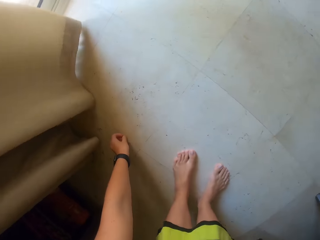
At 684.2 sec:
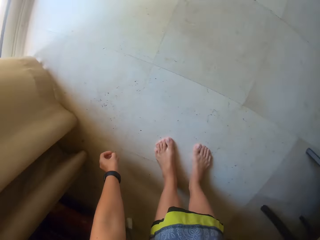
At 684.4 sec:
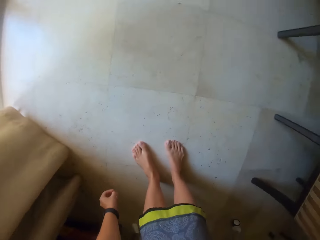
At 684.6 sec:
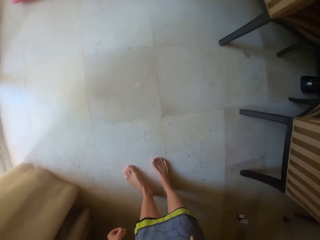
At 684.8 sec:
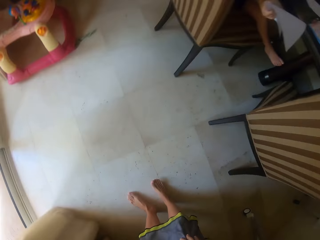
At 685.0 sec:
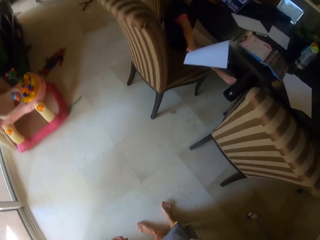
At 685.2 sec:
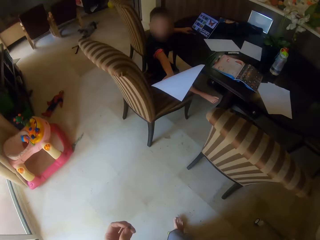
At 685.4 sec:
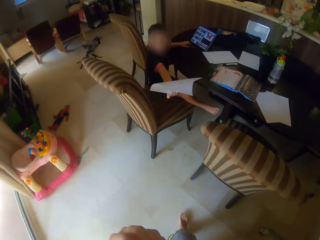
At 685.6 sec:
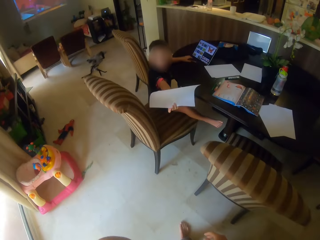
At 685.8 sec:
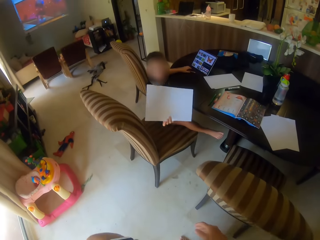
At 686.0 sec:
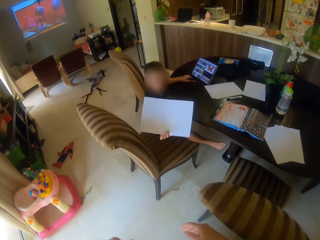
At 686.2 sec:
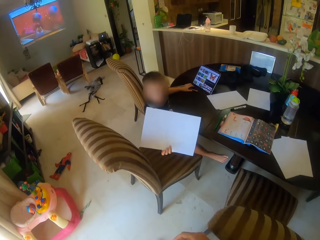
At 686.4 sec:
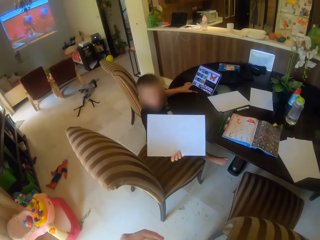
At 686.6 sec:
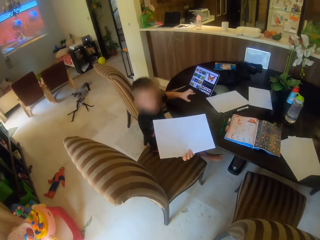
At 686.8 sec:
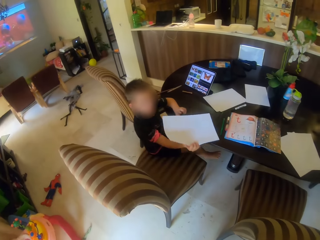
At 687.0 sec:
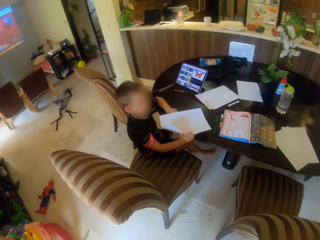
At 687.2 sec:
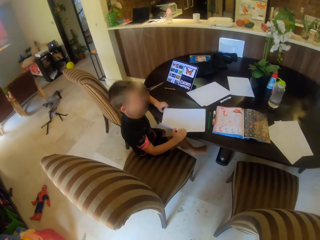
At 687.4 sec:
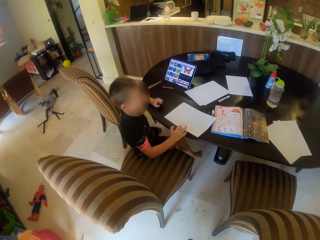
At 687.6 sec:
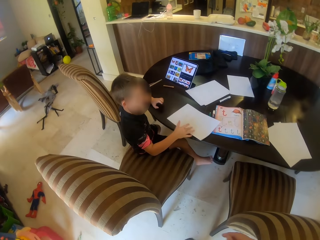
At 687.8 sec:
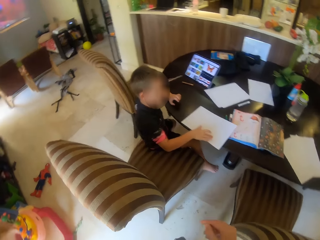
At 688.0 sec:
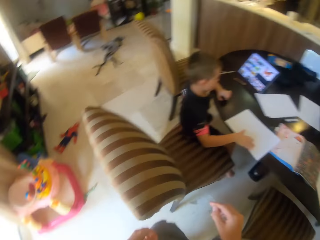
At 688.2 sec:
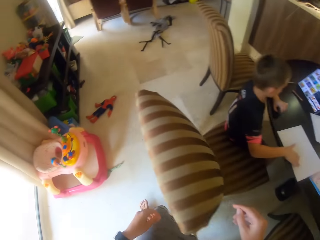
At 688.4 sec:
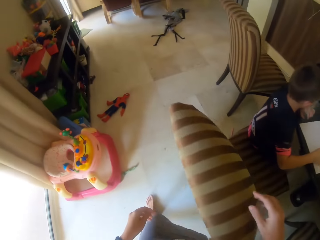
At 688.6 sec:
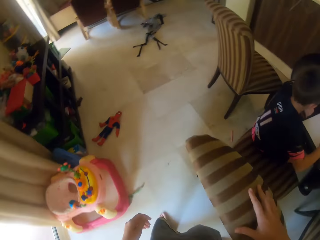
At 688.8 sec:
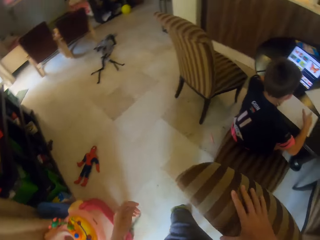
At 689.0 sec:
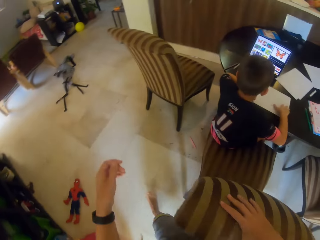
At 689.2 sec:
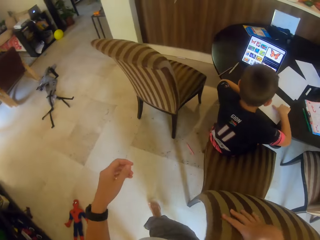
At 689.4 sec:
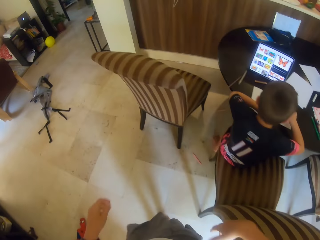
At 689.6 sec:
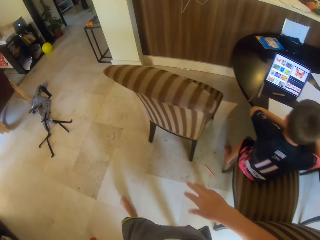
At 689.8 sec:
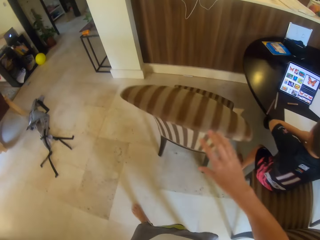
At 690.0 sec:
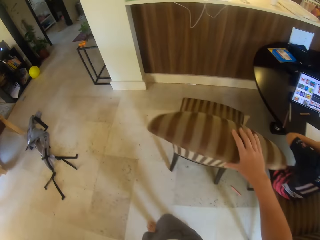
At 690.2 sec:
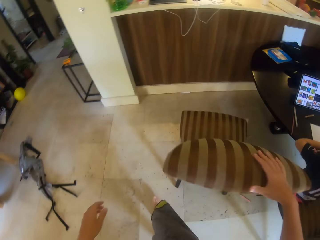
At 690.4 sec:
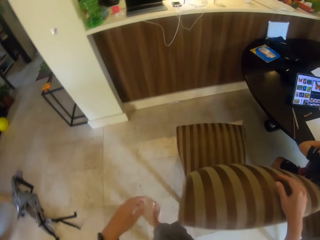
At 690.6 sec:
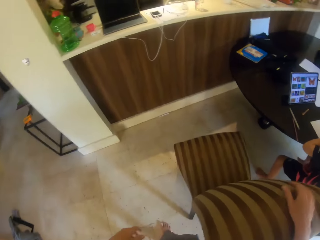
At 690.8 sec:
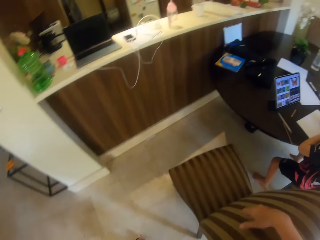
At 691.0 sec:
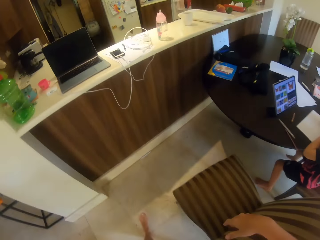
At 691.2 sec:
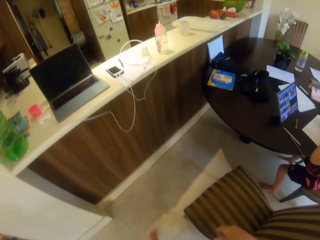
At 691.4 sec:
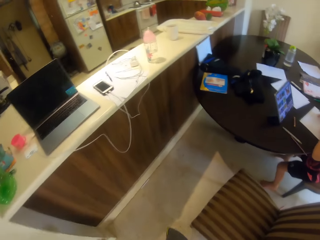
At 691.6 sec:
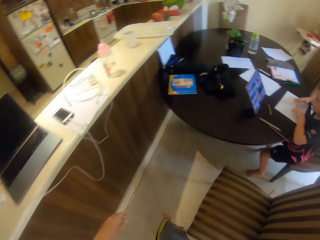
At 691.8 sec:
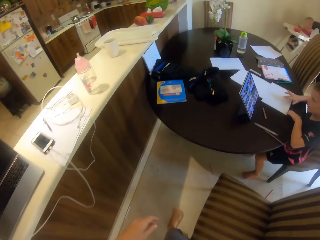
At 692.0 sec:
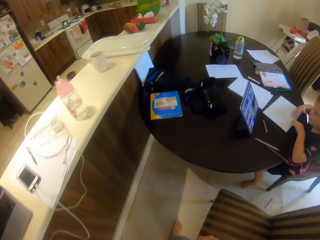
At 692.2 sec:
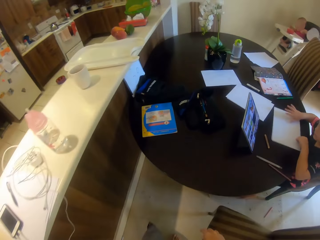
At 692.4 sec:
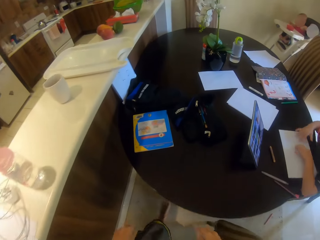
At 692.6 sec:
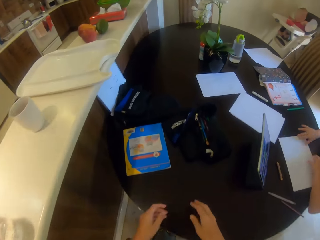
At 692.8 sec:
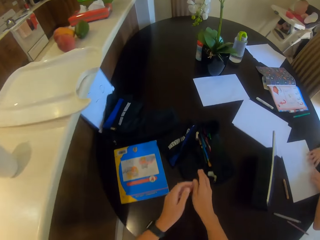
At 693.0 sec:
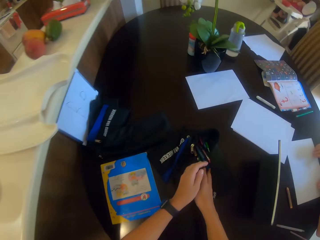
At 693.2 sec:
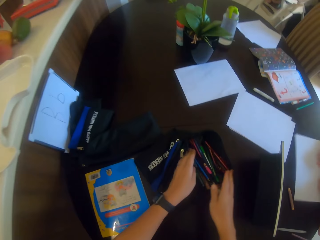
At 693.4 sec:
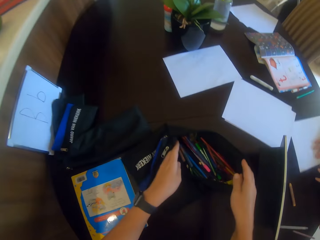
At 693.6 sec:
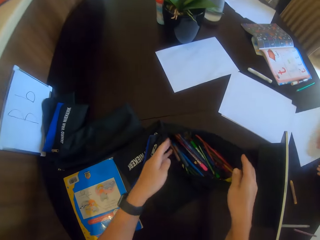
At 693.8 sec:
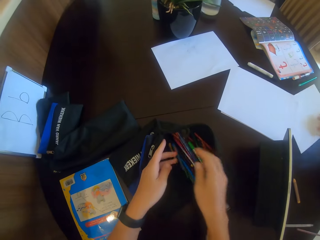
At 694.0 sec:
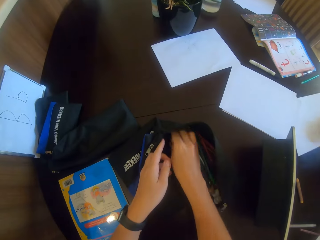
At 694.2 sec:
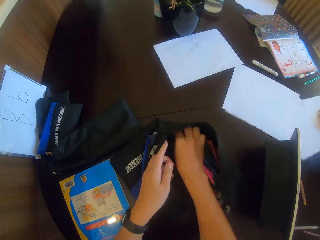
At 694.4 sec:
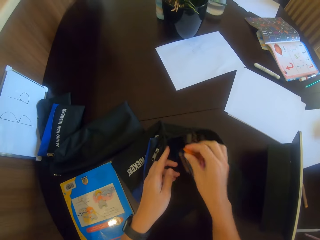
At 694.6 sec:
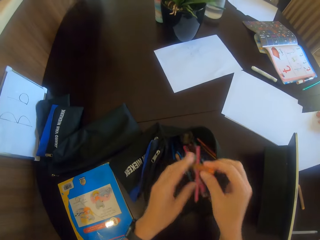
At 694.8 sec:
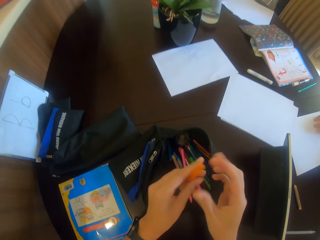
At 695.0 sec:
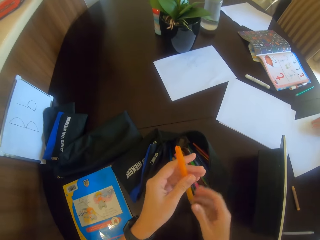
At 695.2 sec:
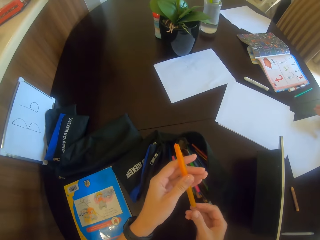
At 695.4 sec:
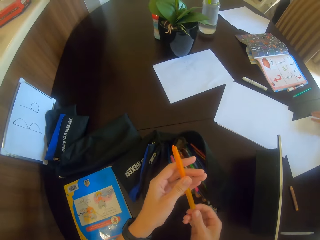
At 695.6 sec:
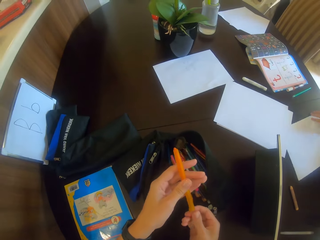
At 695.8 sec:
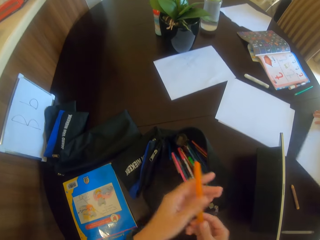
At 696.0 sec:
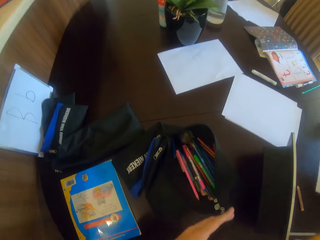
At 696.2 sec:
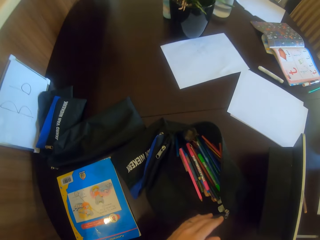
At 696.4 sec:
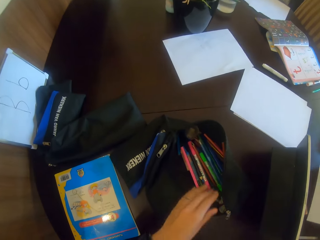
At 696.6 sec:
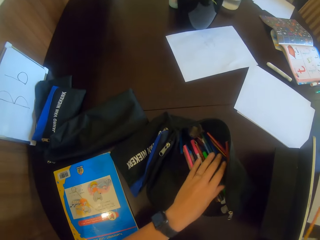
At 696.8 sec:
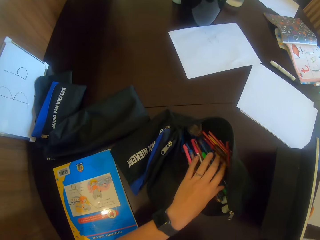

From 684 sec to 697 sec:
The camera wearer picks green peas. A child holds the paper. The camera wearer walks away. They open the bag. They hold the pen. They pick a pencil.

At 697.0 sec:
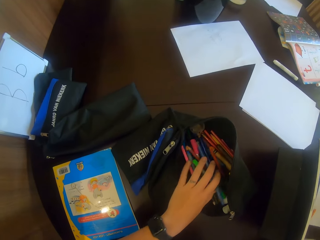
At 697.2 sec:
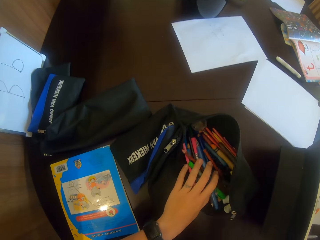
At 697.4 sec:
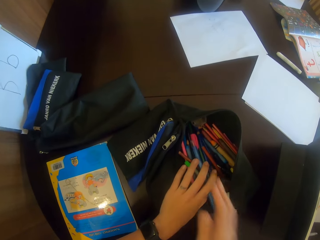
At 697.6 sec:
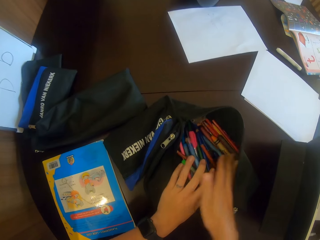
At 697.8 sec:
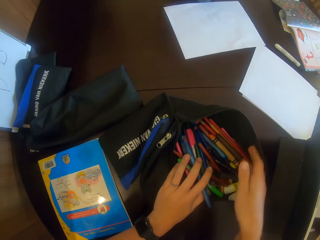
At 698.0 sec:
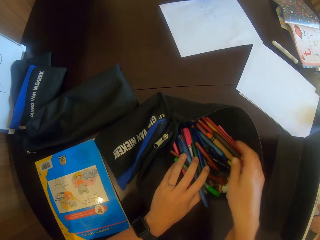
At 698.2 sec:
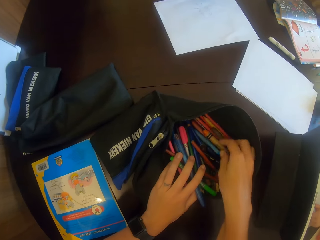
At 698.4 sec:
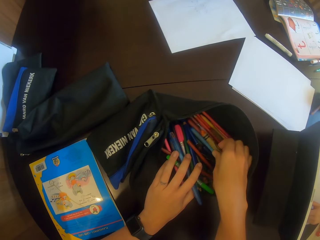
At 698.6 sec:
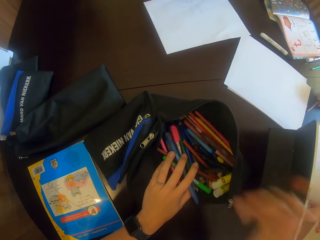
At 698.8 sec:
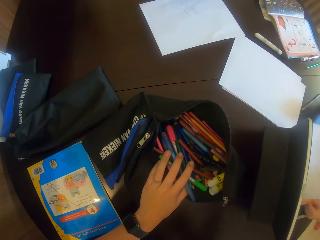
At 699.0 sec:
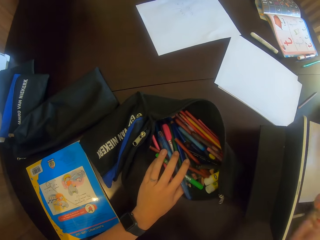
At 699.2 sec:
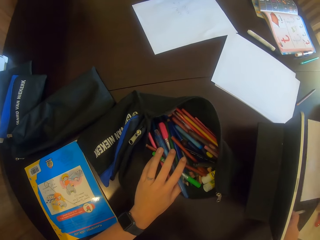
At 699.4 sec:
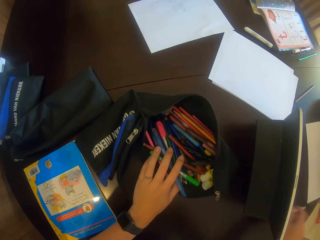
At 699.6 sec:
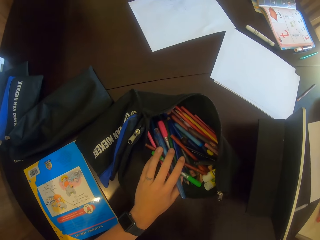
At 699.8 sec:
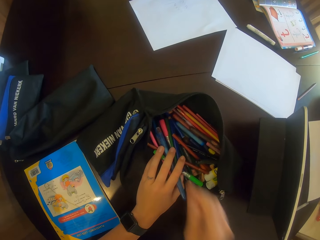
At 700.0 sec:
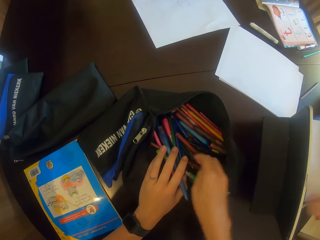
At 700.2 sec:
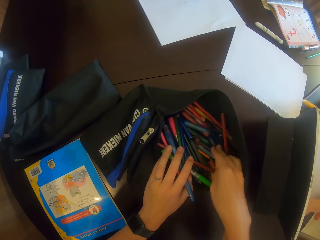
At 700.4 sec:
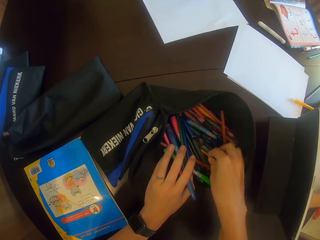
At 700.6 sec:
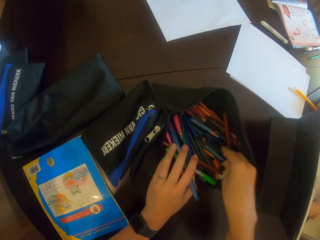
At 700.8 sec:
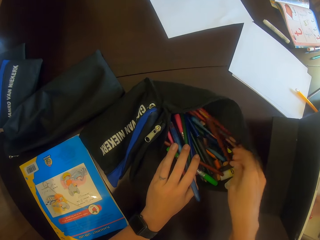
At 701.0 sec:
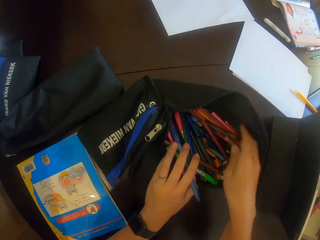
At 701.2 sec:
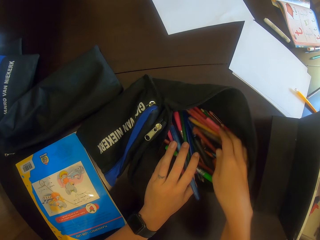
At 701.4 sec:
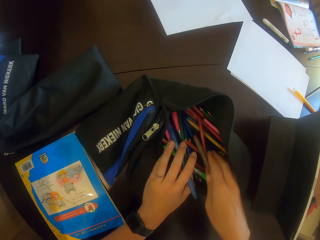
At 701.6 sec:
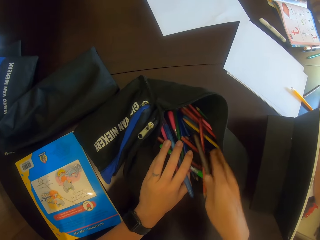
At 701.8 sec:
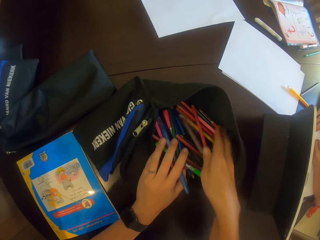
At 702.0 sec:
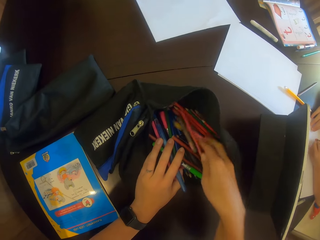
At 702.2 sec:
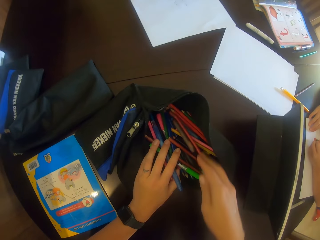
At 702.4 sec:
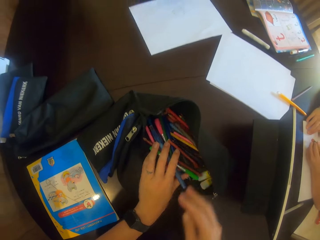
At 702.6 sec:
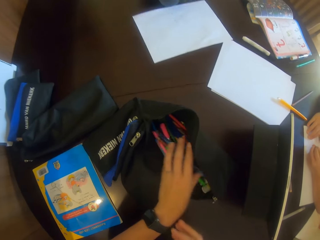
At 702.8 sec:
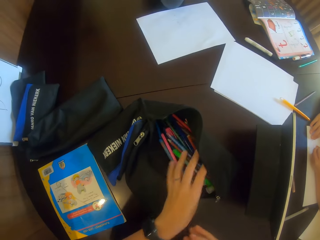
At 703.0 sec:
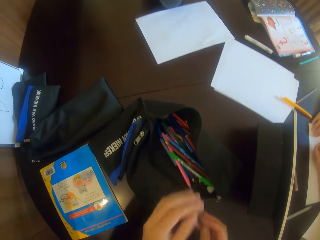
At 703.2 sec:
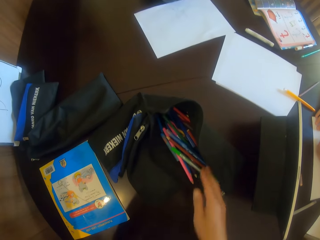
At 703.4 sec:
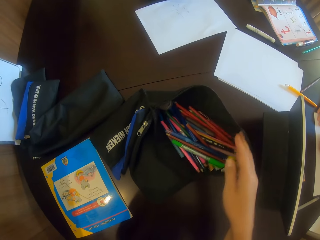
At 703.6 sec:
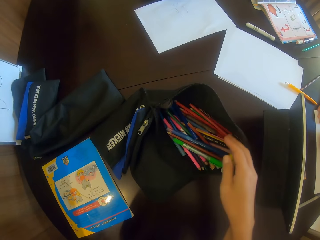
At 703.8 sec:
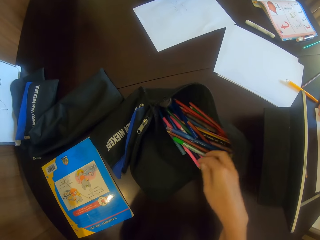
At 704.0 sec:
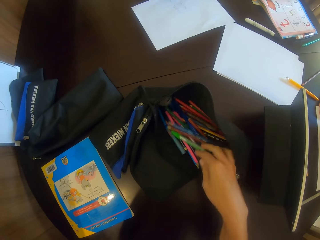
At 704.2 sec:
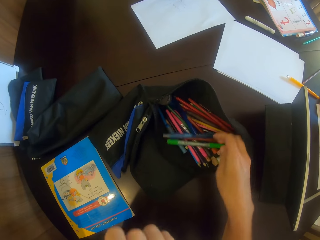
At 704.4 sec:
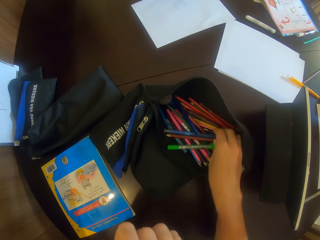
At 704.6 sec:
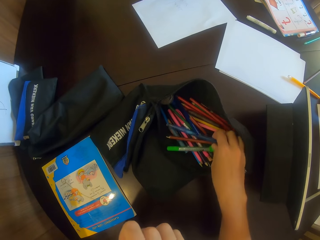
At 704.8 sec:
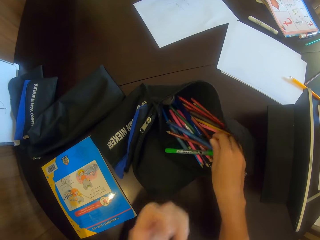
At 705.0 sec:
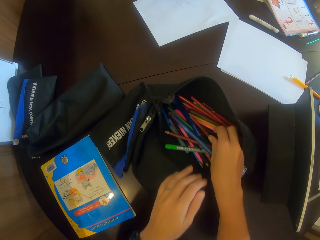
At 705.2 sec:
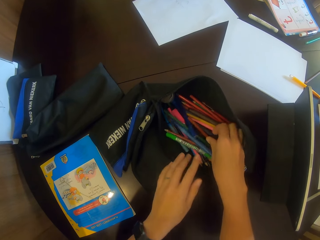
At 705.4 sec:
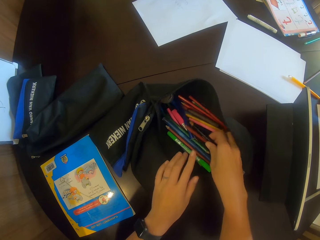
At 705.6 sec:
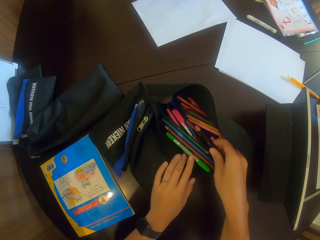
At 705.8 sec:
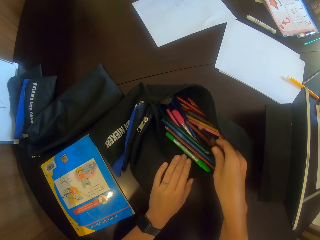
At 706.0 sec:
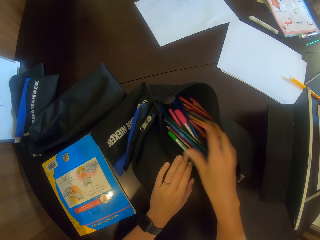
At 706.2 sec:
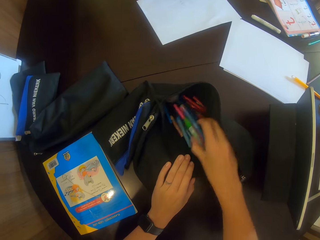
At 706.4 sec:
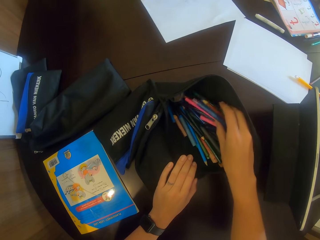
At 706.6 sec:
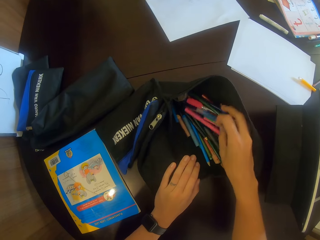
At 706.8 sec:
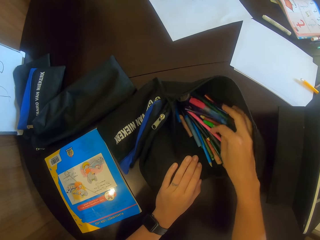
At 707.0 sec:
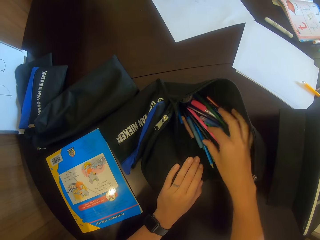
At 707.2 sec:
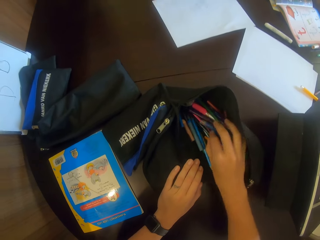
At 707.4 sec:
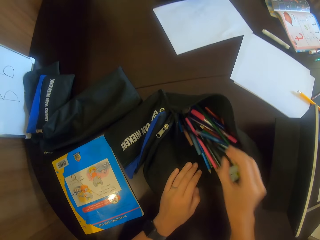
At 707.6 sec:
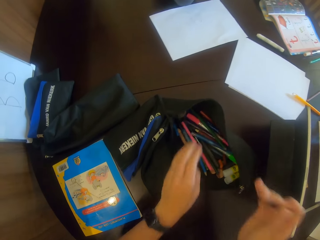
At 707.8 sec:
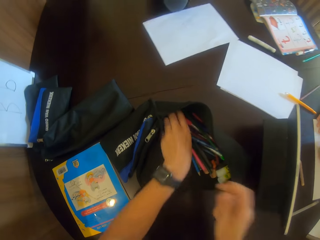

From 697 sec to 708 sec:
The camera wearer spreads the pen in the bag. They pick the color. They spread the pen in the bag. They hold the pen. They move the pencil.
